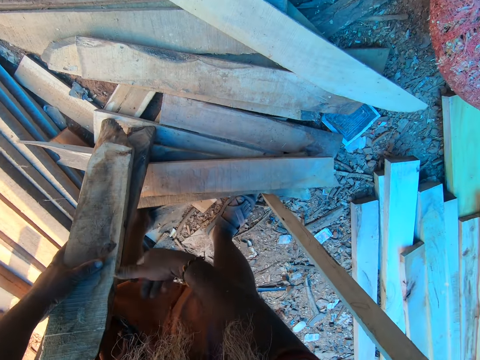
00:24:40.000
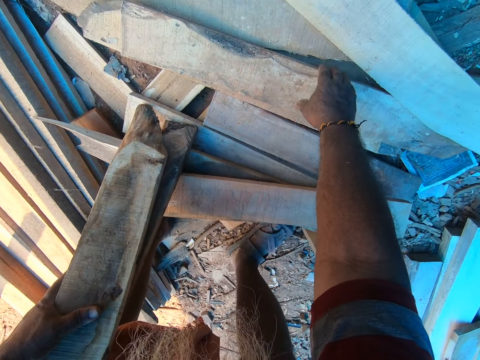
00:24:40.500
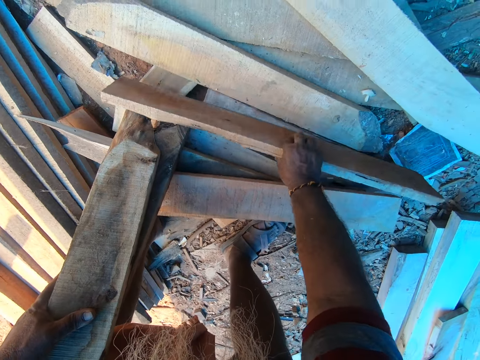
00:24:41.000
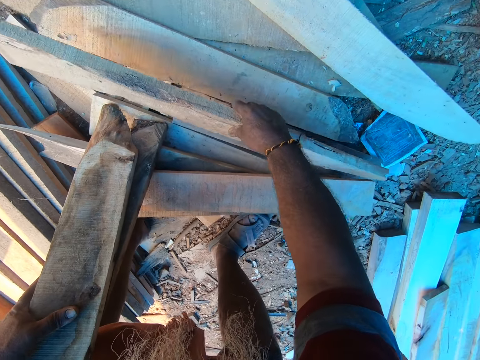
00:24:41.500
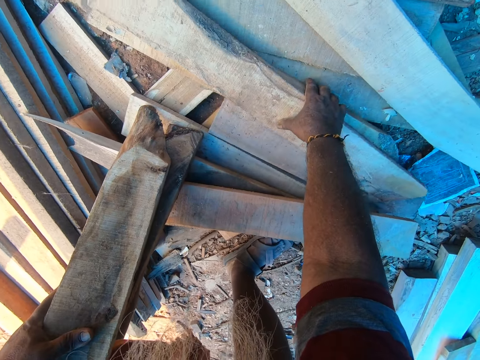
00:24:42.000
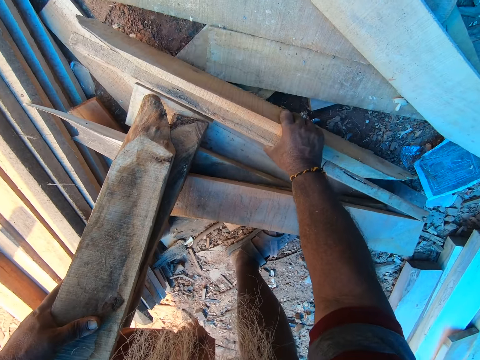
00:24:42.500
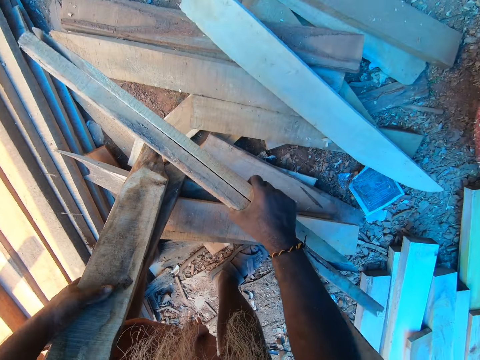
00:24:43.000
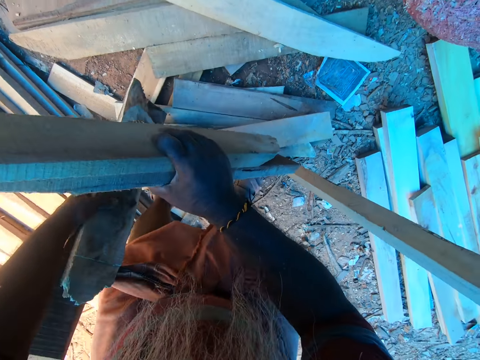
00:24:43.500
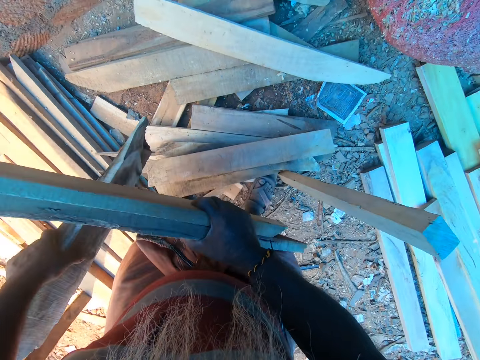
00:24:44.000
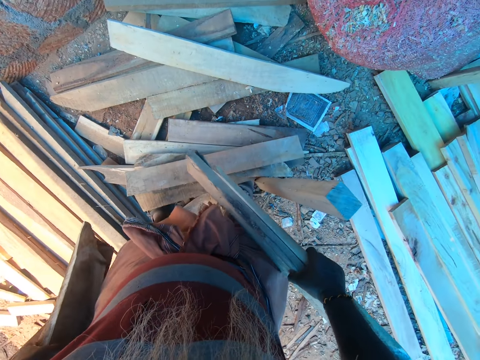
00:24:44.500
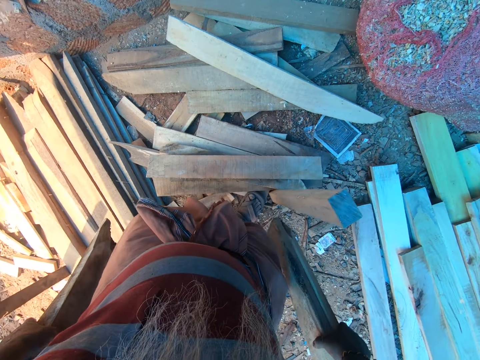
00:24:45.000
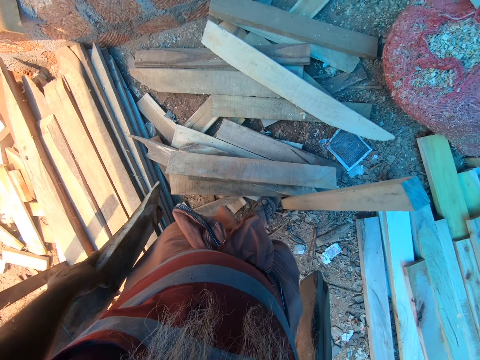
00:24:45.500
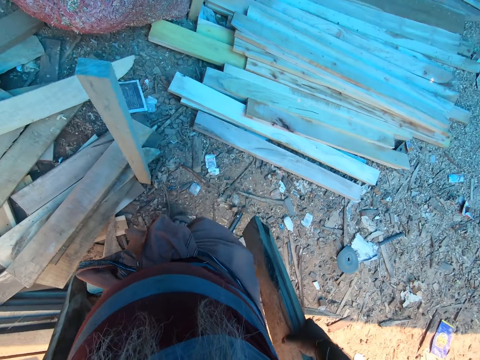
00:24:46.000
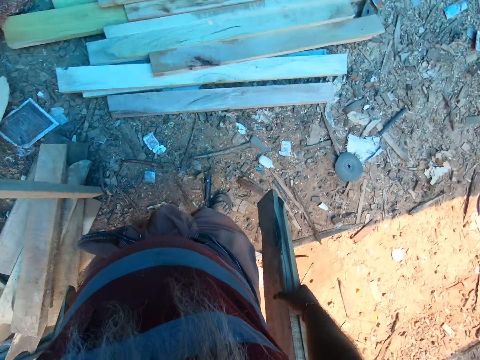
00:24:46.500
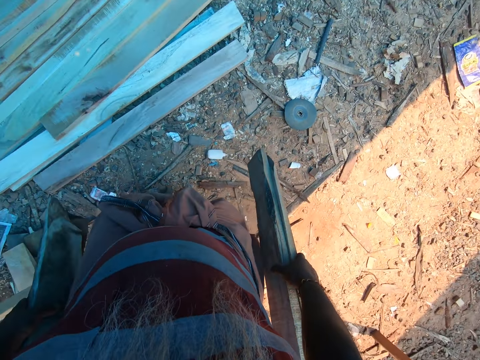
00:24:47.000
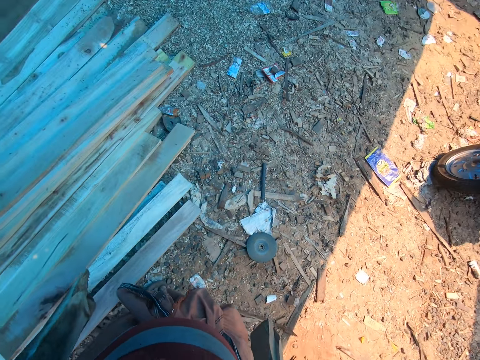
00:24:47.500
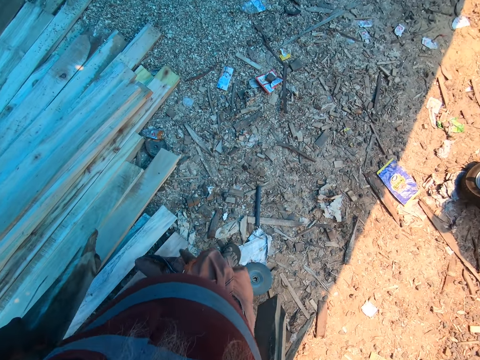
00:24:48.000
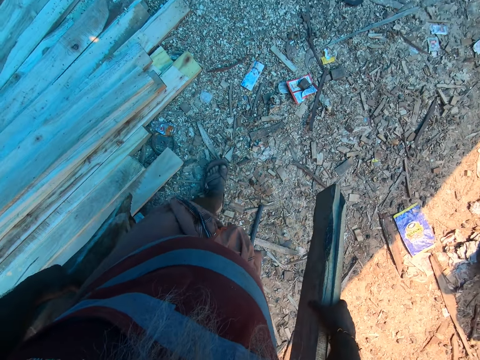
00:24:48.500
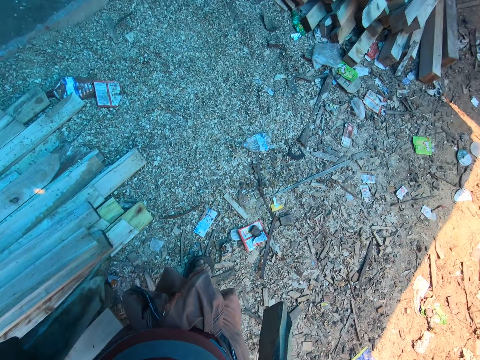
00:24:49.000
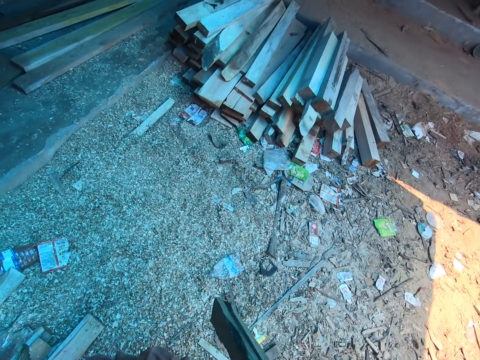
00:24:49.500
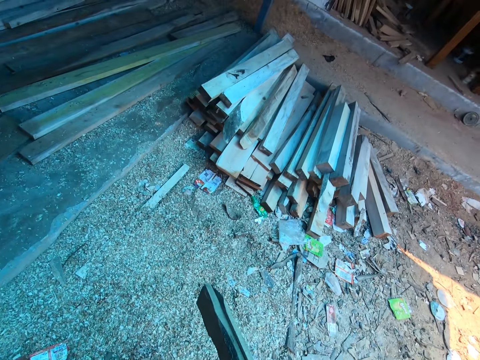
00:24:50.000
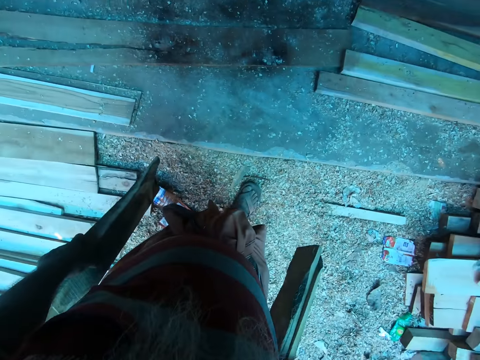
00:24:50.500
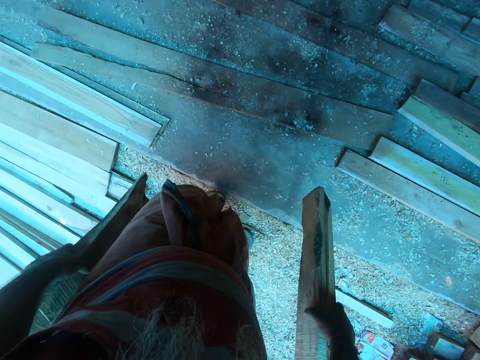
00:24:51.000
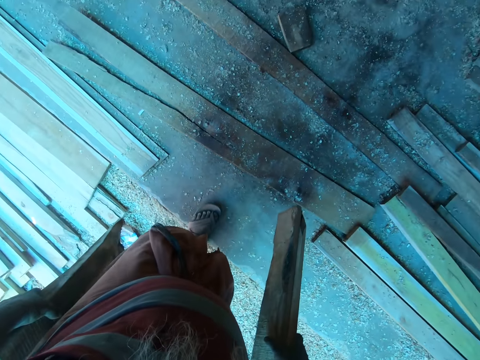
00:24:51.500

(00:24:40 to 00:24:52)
The camera wearer picks a piece of wood from the heap of wood with his right hand. He picks a piece of wood from the heap of wood with his right hand again. He walks on the ground.

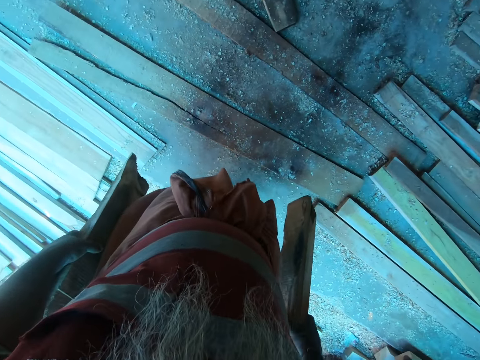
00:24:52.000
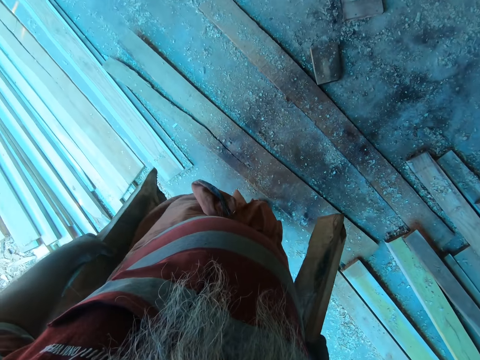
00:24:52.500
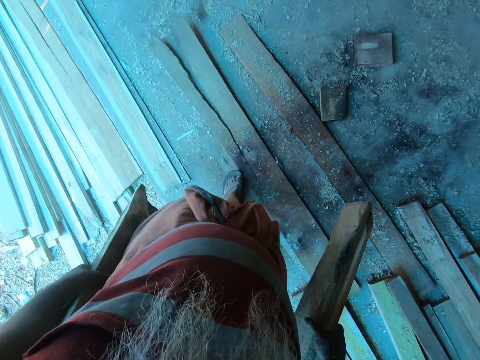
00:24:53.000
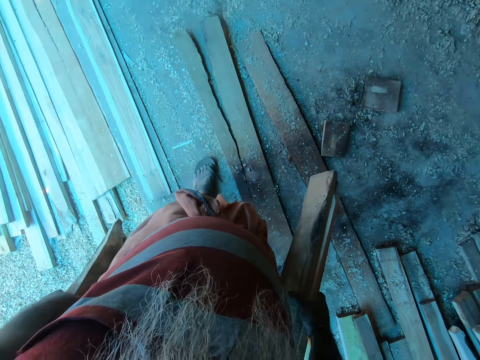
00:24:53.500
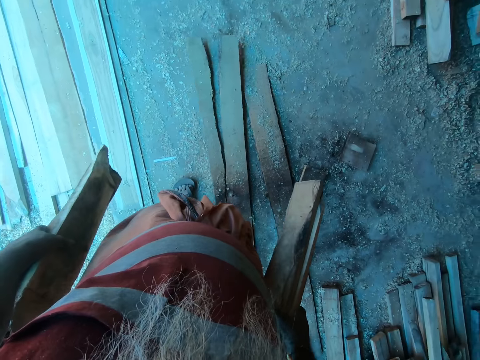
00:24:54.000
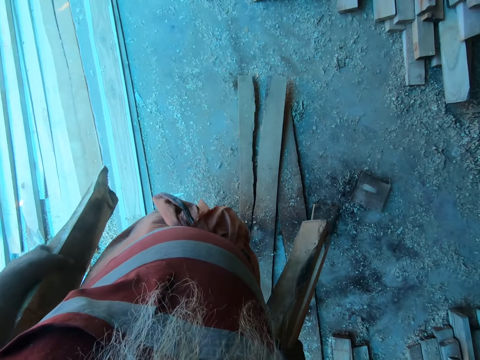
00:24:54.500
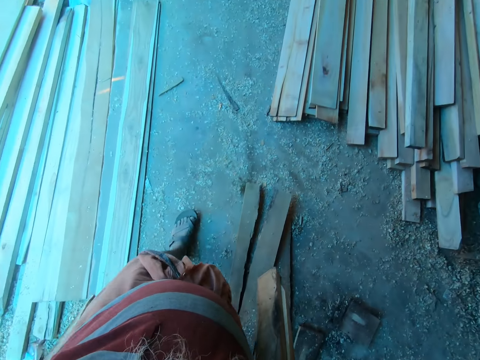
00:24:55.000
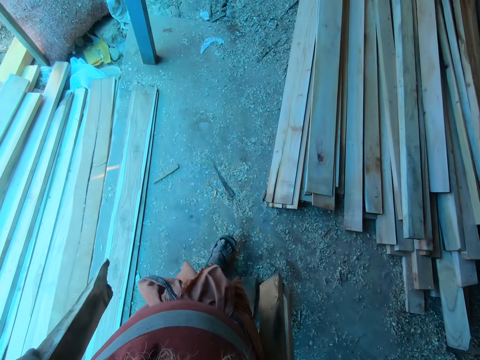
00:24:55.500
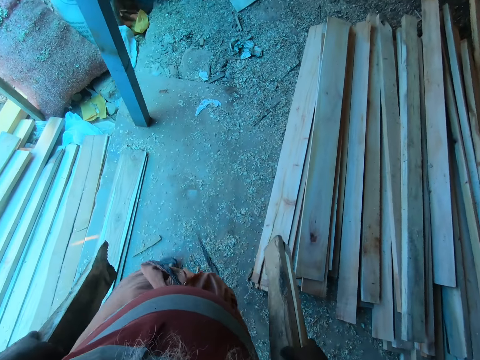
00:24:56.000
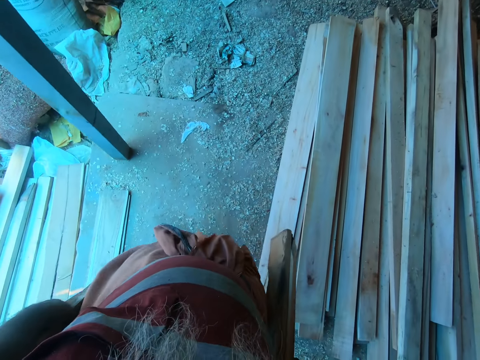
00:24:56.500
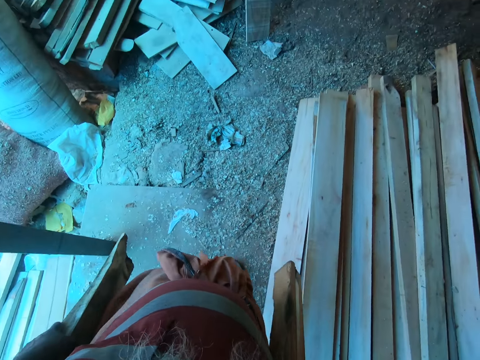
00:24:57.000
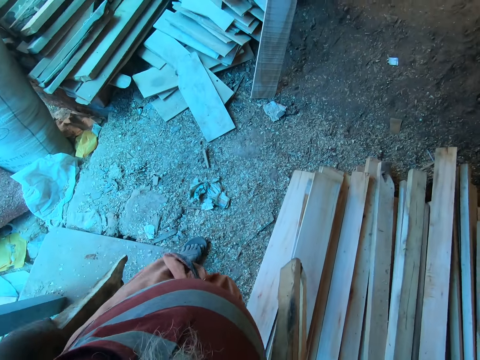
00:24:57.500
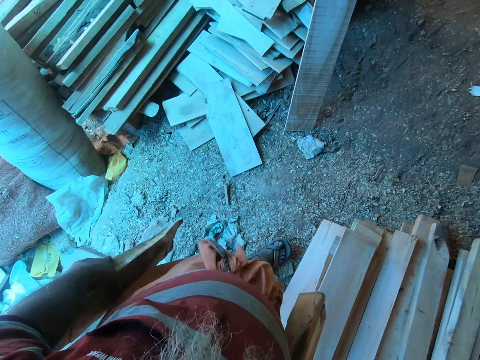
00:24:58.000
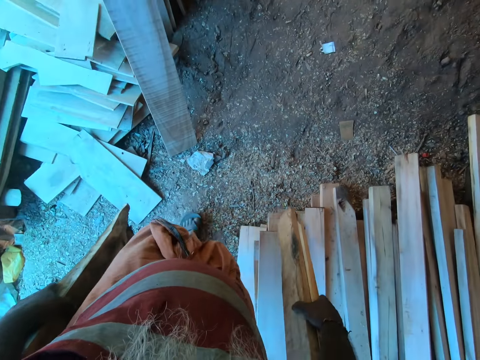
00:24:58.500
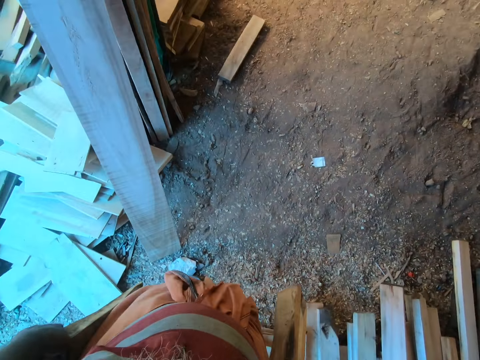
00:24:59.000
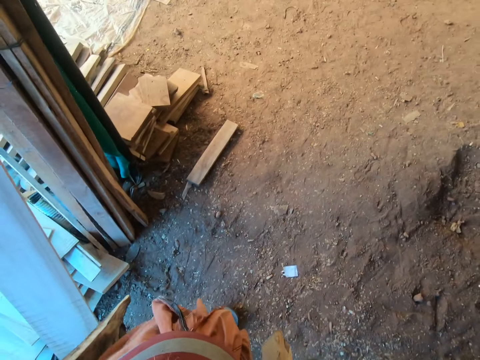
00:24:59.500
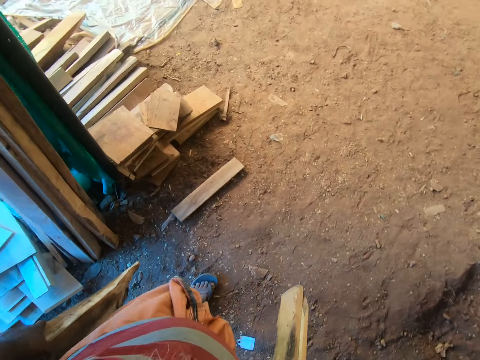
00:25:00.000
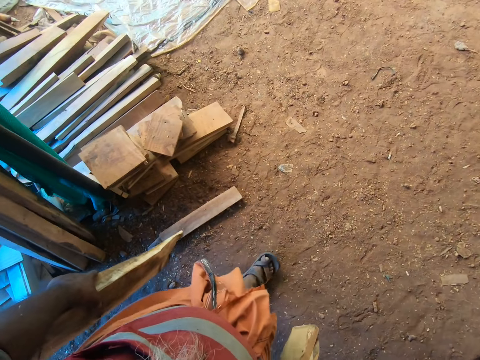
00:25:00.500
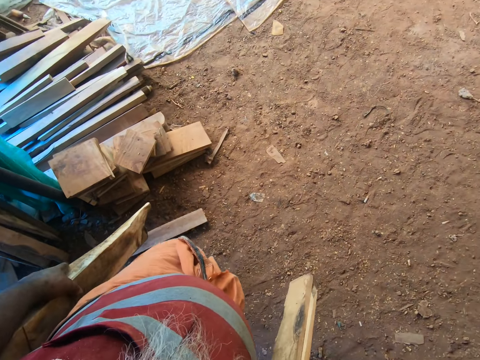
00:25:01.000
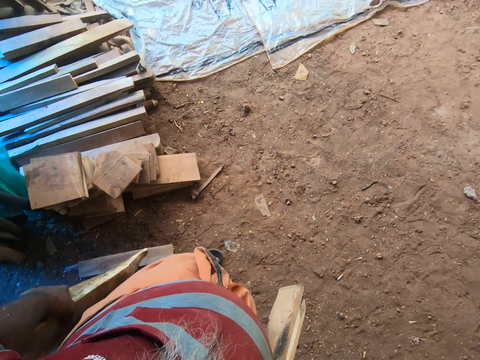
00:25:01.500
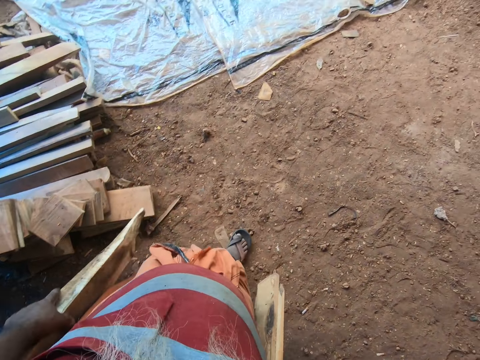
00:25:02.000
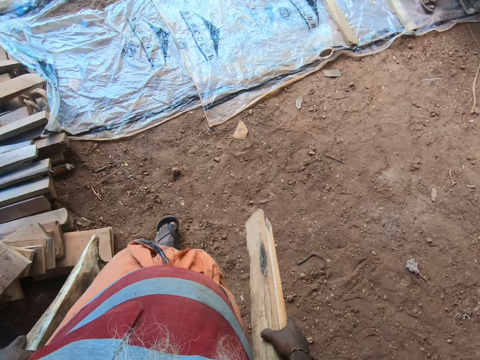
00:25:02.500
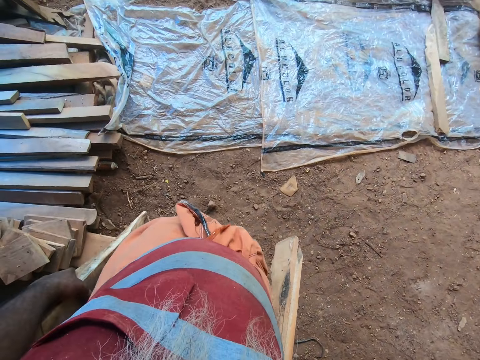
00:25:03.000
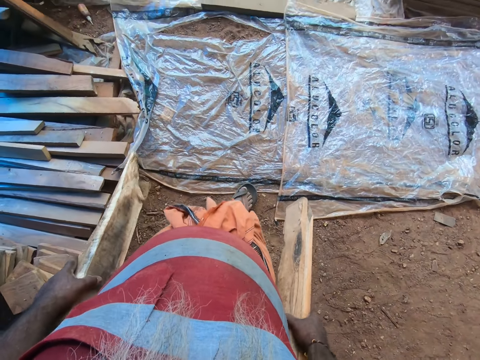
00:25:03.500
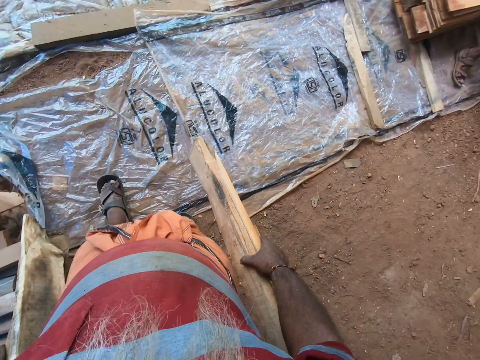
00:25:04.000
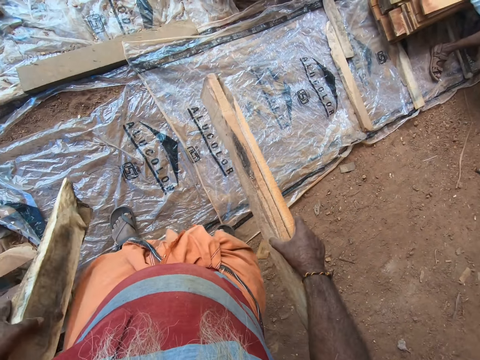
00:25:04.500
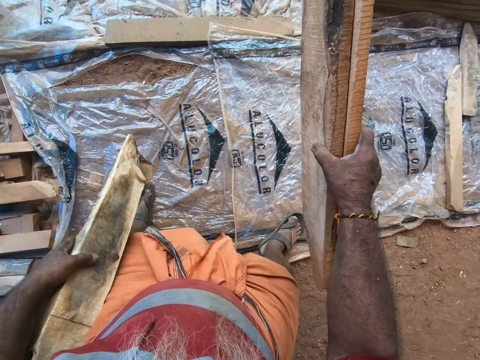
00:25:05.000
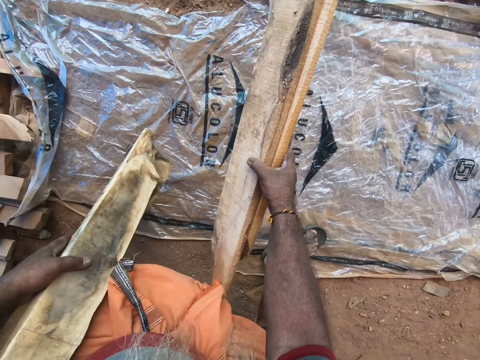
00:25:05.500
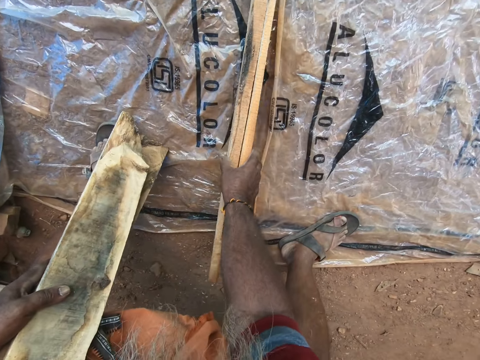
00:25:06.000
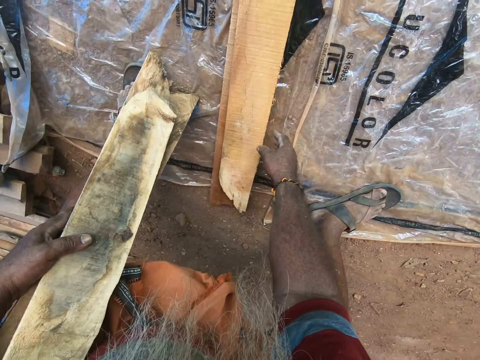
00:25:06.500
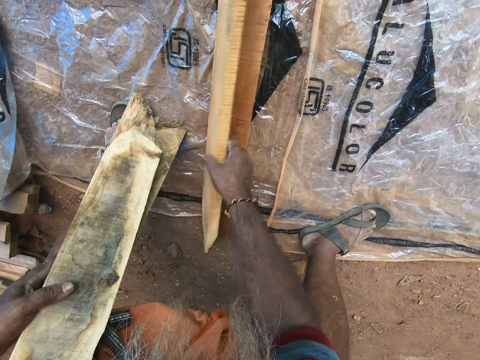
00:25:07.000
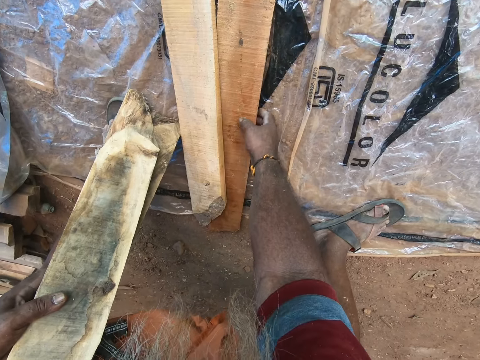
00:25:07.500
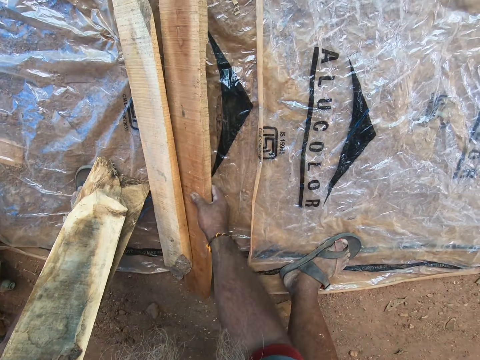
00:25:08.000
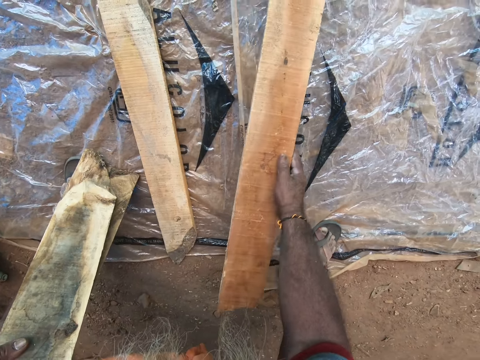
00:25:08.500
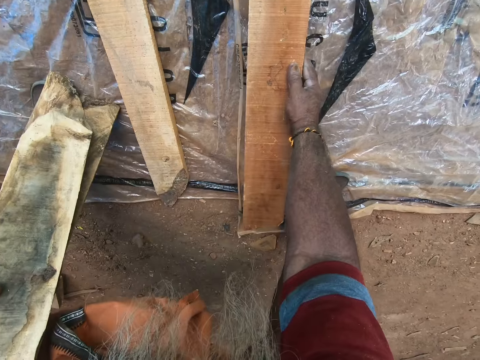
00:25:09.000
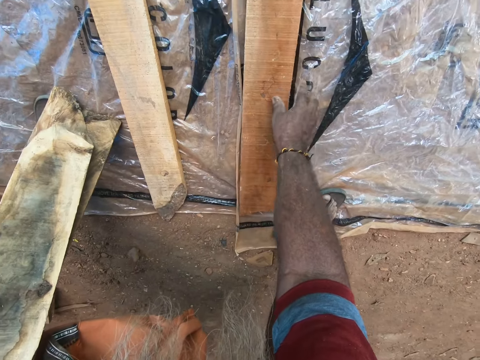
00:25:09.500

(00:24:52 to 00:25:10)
The camera wearer moves a piece of wood on the floor with his left leg. He moves the piece of wood on the floor with his right leg. He walks in on the ground. He drops the piece of wood in his right hand on a nylon on the ground. He moves the piece of wood on the nylon with his right hand. He separates the wood. He picks the piece of wood from the nylon with his right hand and drops the piece of wood in his right hand on the nylon.
